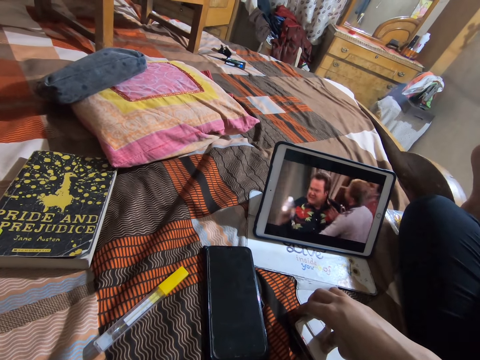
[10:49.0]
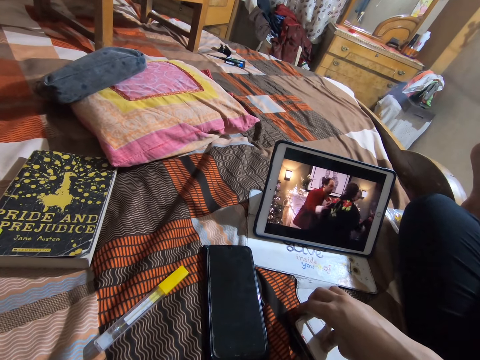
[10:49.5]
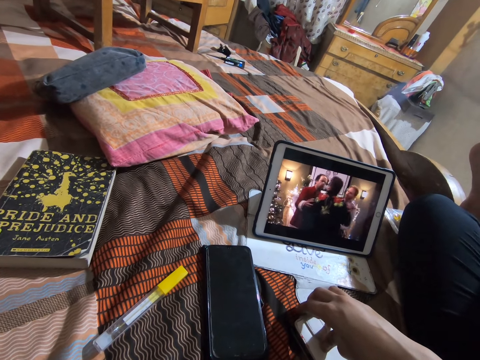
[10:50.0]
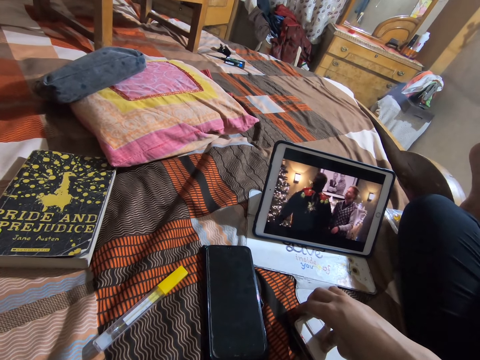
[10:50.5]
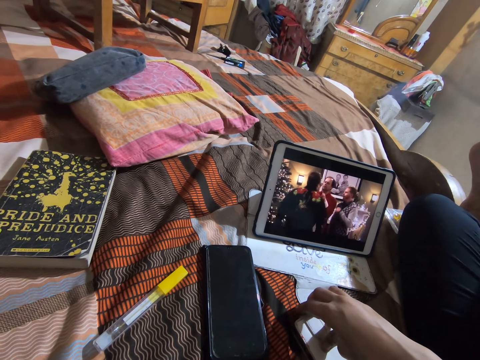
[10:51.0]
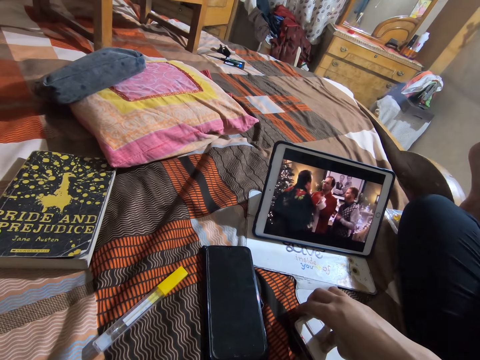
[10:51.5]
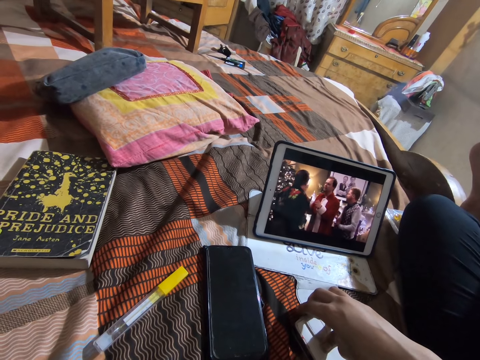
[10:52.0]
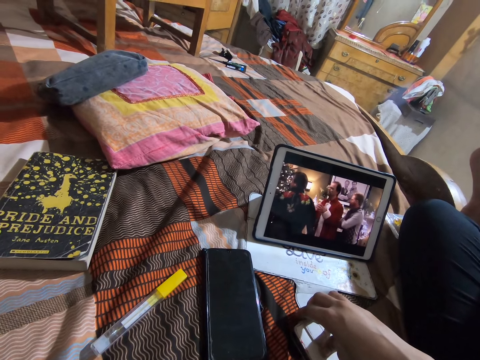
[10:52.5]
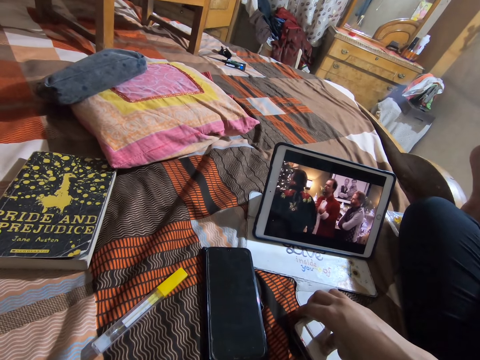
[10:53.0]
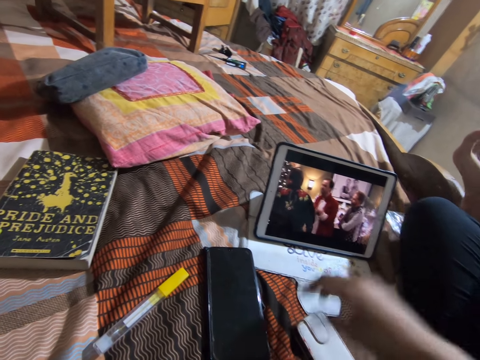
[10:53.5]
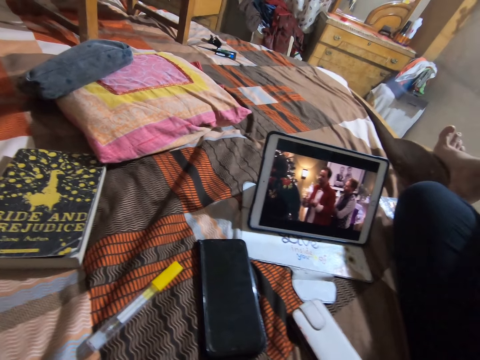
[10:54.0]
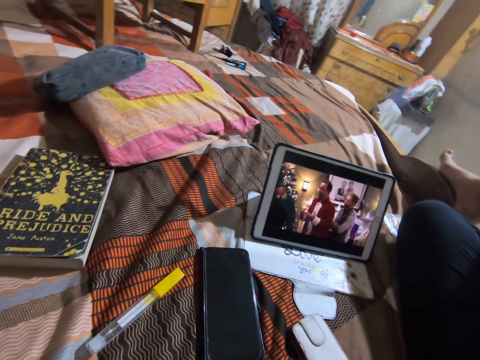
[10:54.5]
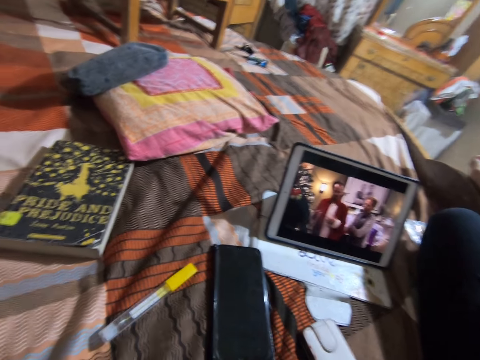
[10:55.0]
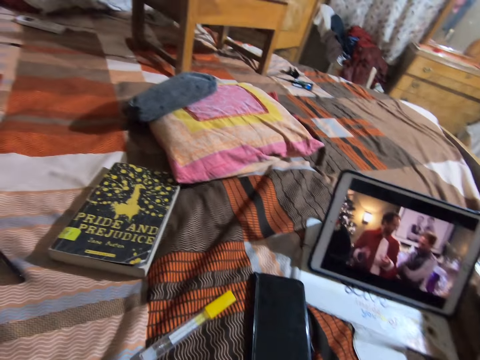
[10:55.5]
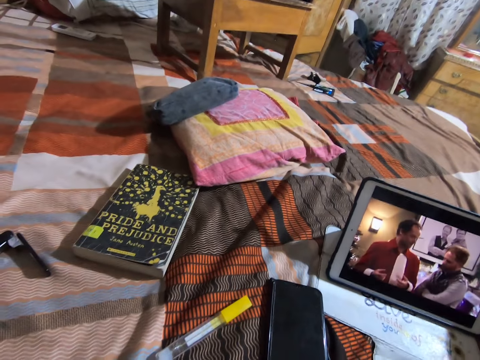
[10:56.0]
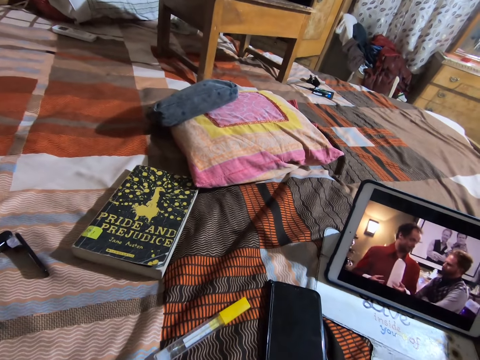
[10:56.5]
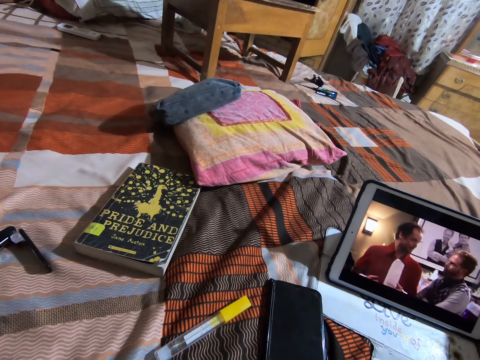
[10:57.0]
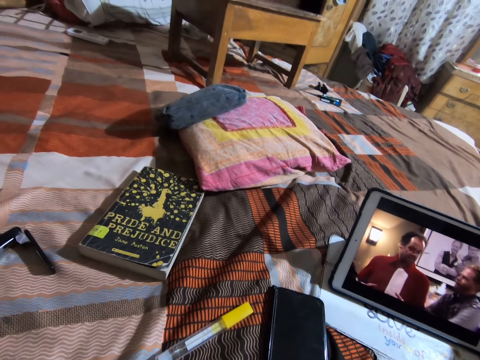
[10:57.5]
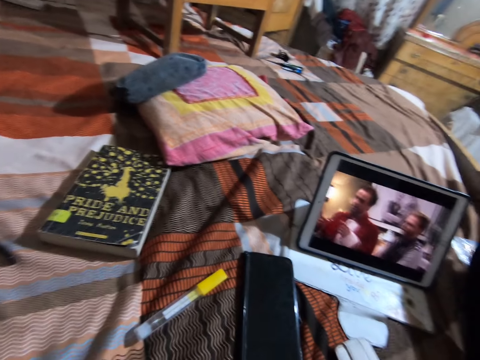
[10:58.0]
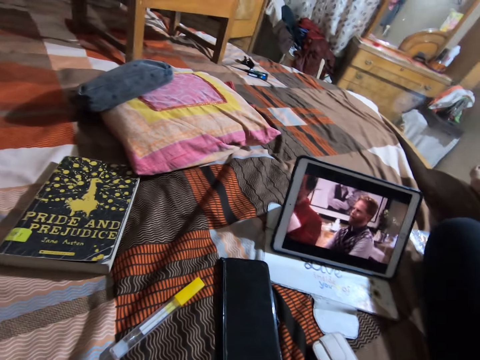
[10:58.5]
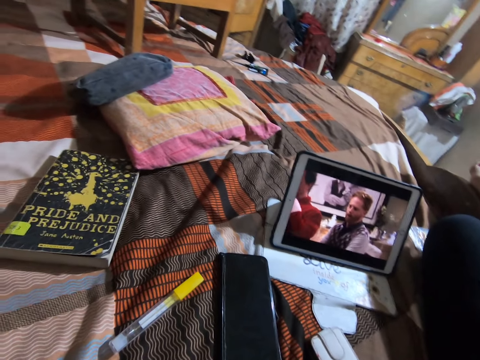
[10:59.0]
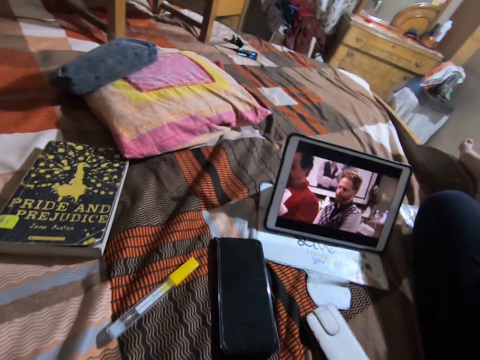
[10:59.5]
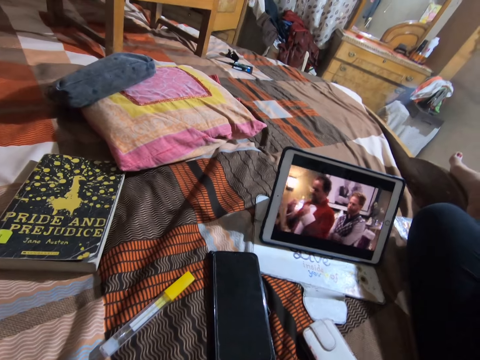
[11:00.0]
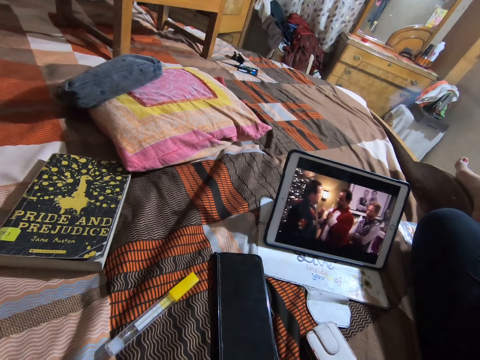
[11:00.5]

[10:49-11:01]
The camera wearer lifts the right hand. They watch on a tablet.

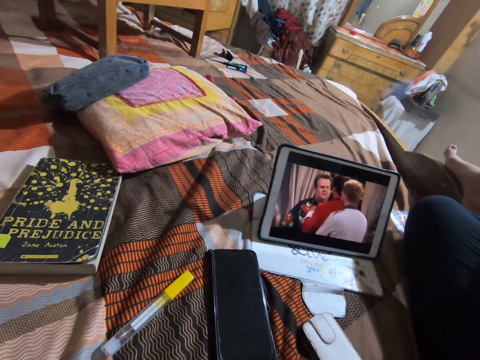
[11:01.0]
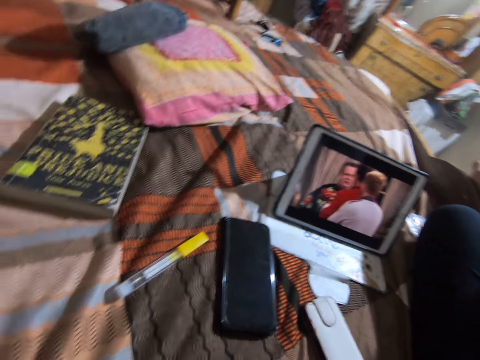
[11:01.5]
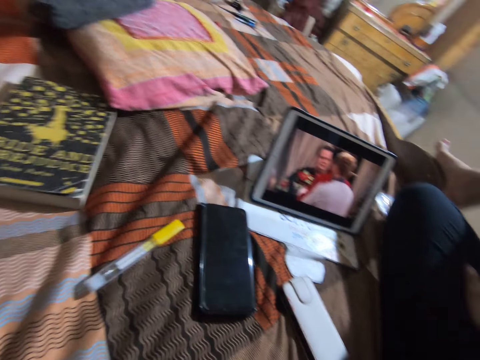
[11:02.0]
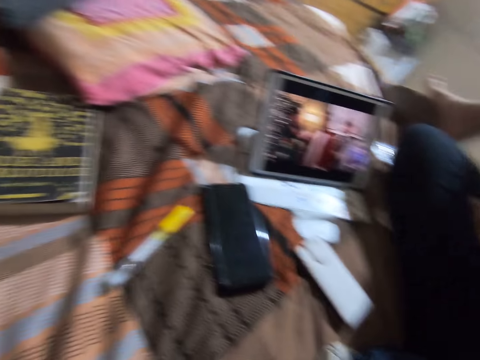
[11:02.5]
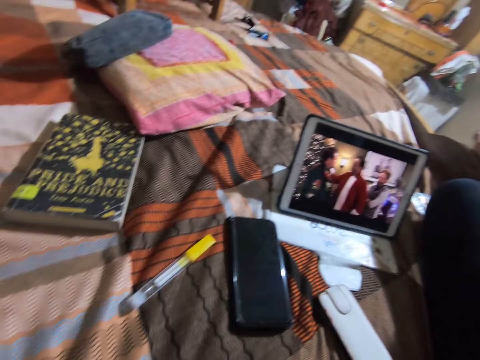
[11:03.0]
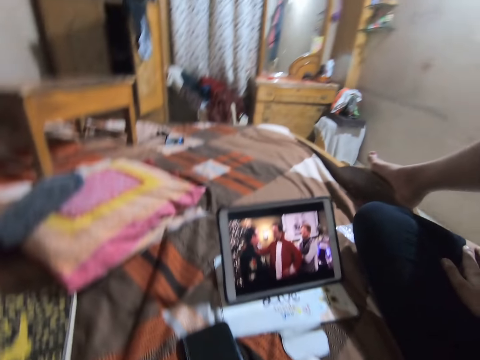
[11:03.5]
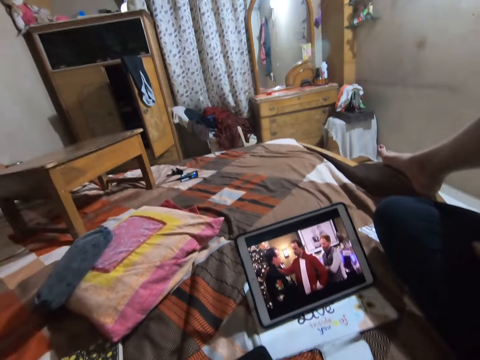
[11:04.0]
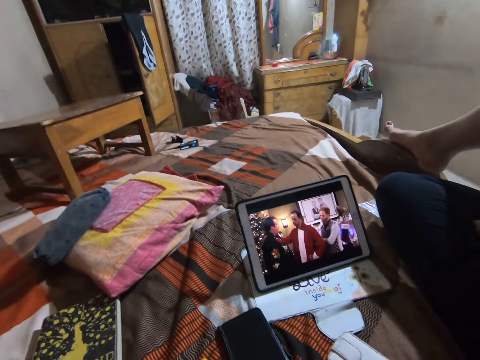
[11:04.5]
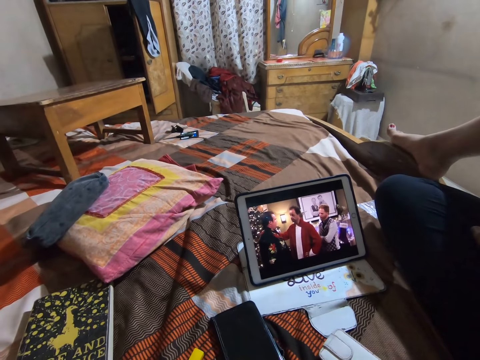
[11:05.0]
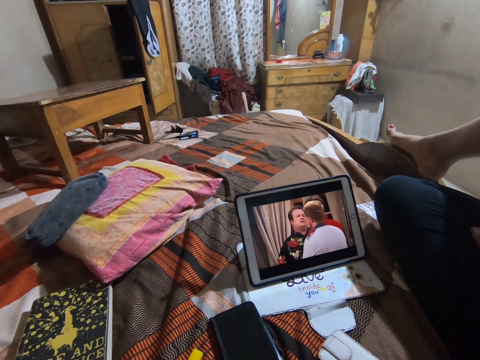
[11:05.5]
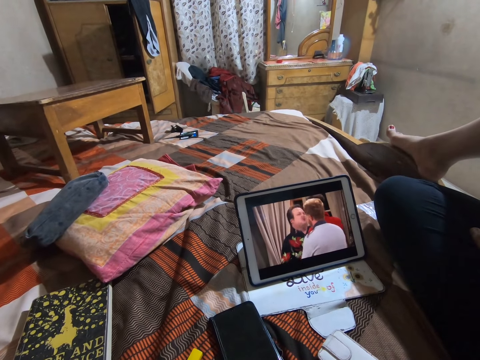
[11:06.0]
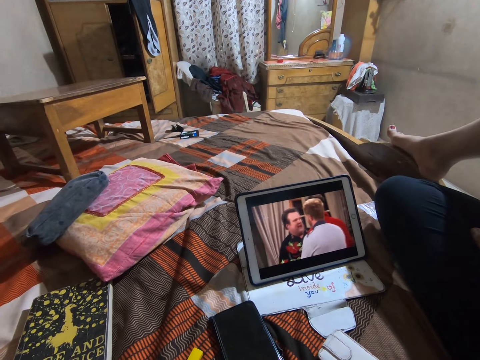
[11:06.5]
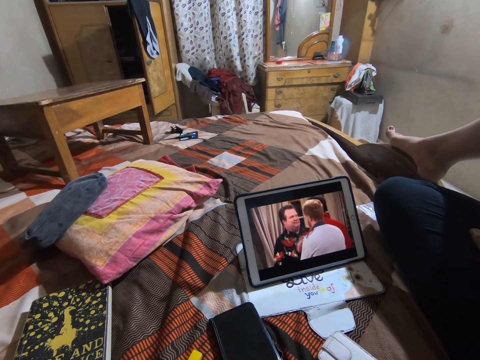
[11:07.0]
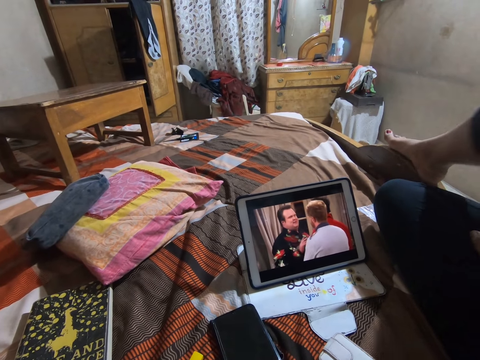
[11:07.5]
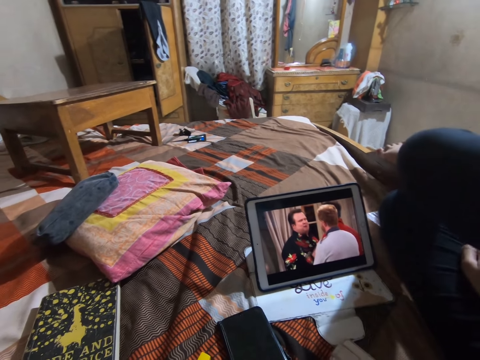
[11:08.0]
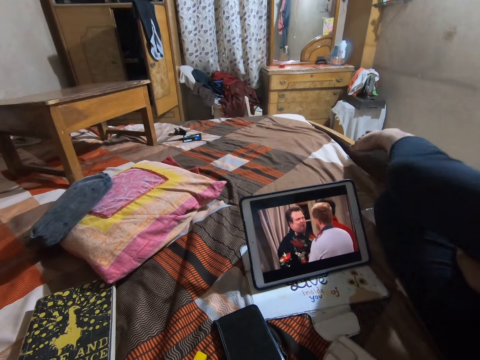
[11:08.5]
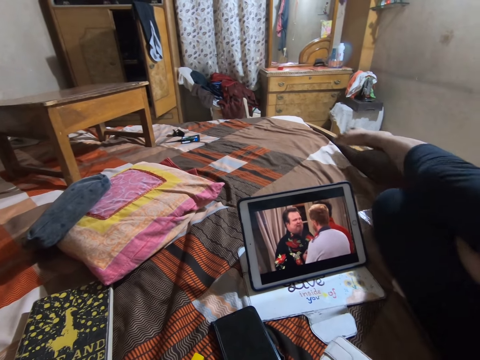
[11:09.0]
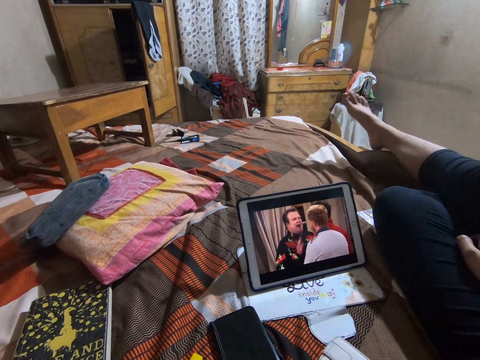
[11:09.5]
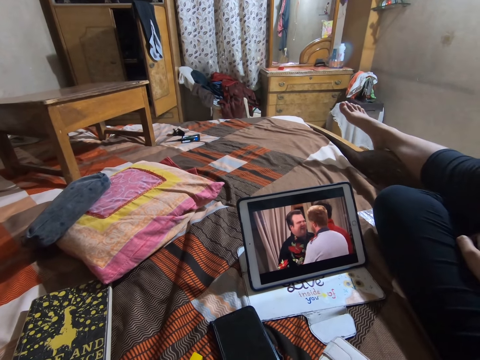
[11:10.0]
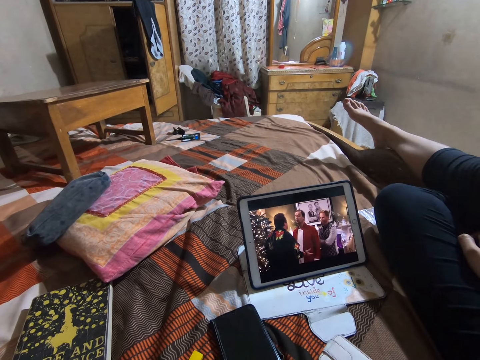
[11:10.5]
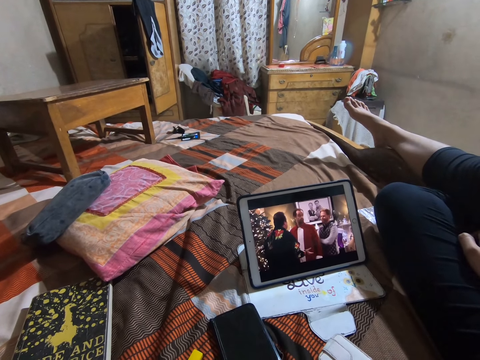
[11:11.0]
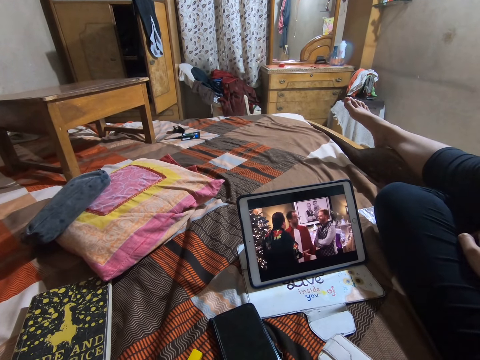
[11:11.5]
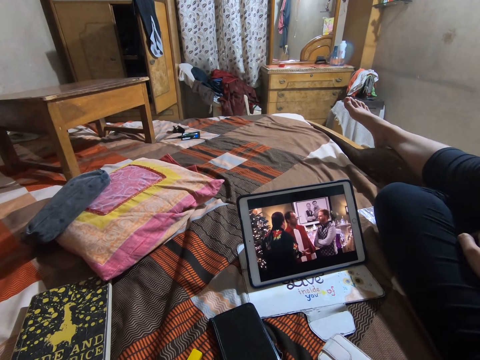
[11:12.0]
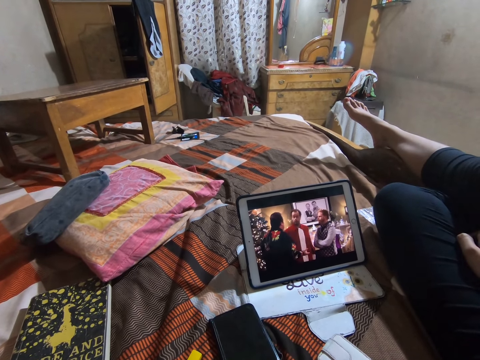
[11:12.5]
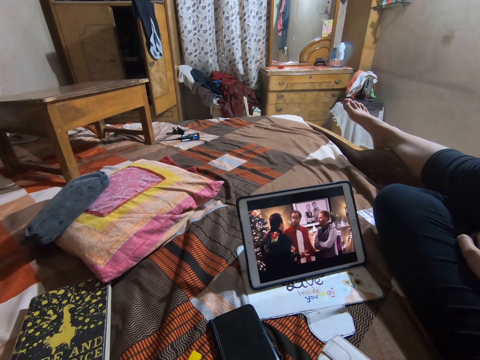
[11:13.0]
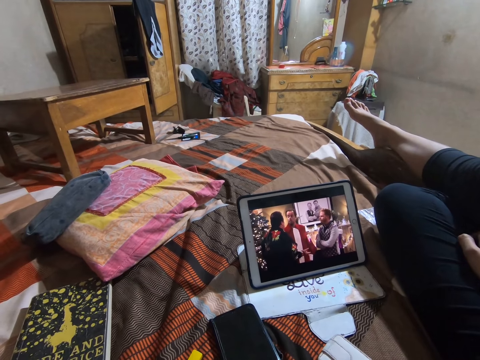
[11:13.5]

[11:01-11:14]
The camera wearer slightly moves the right leg. They watch on a tablet.
